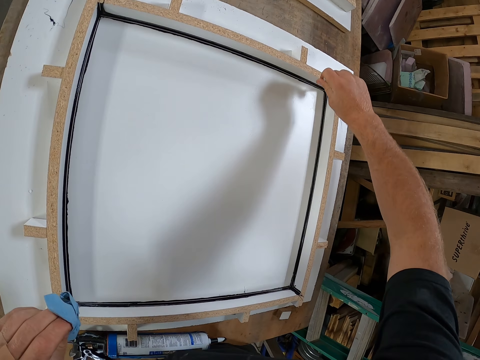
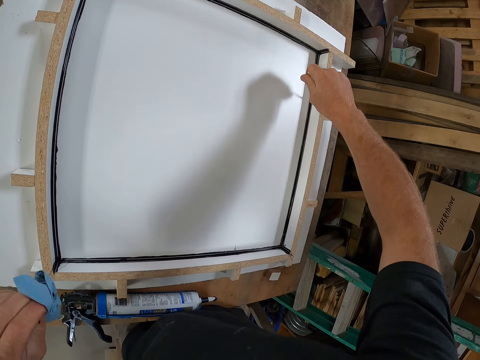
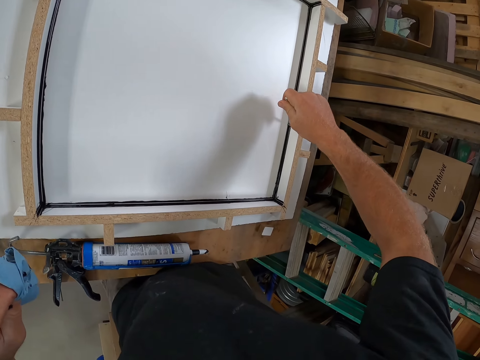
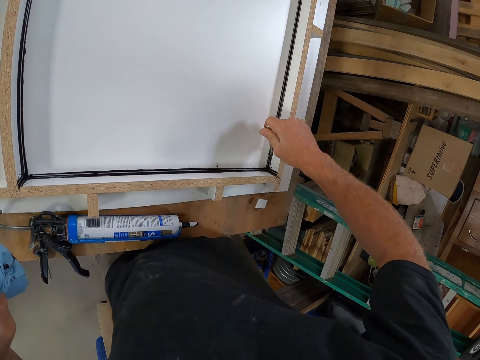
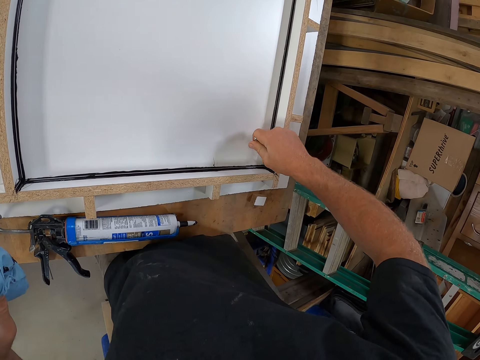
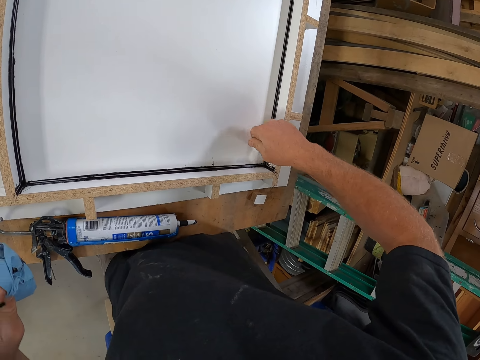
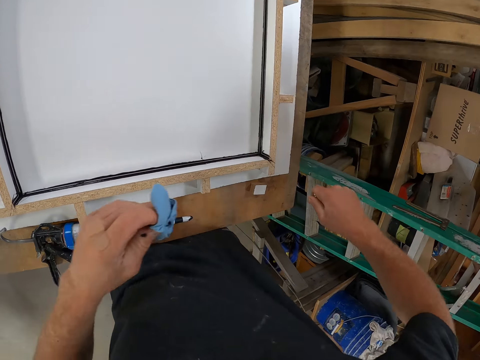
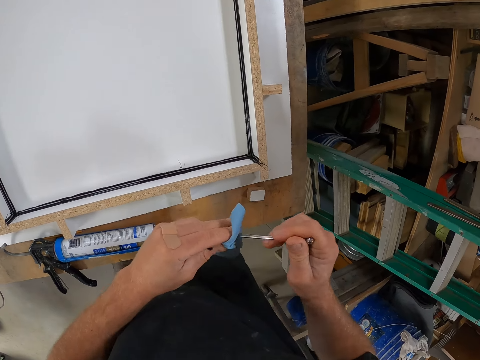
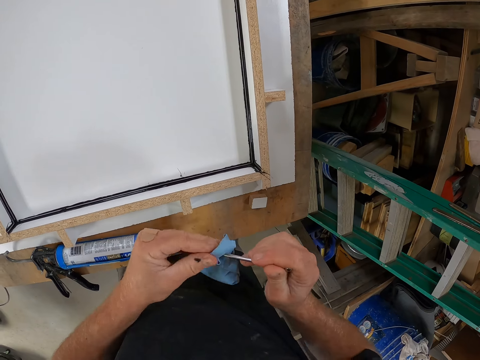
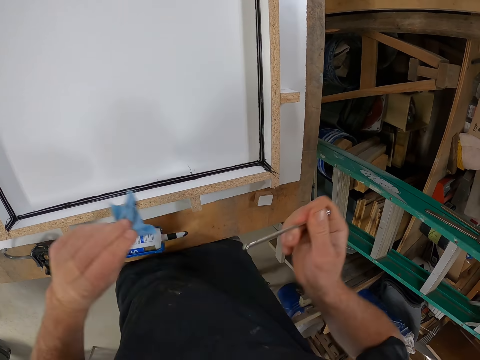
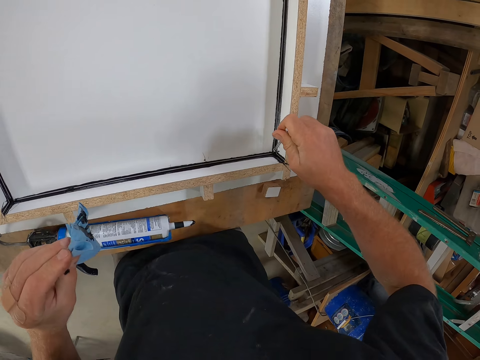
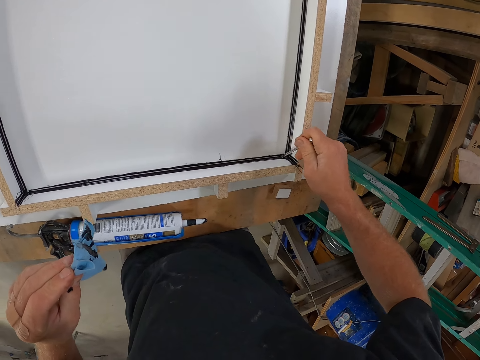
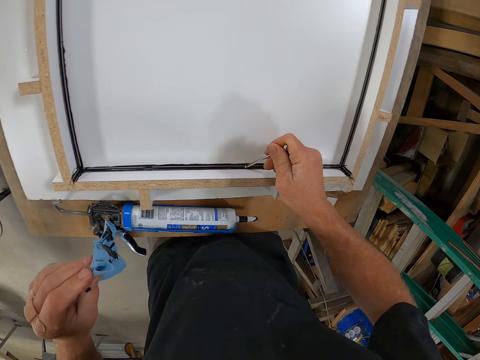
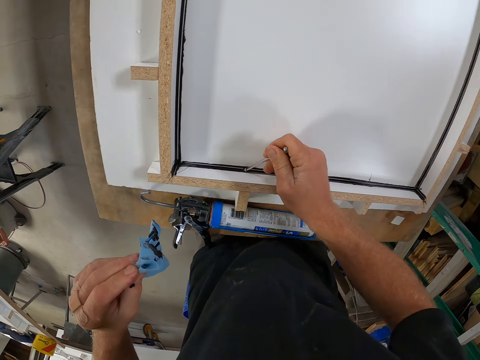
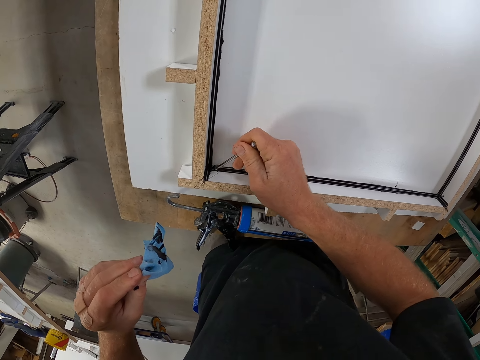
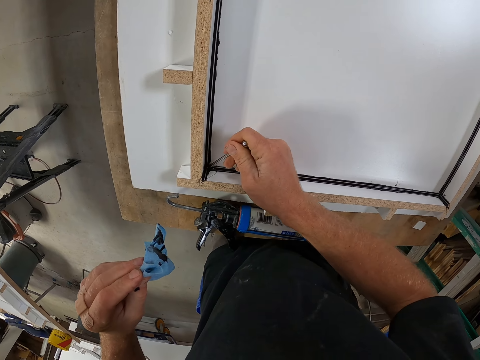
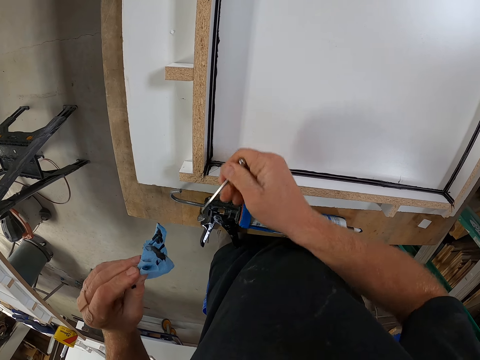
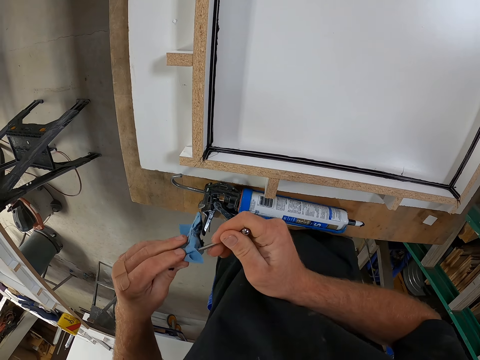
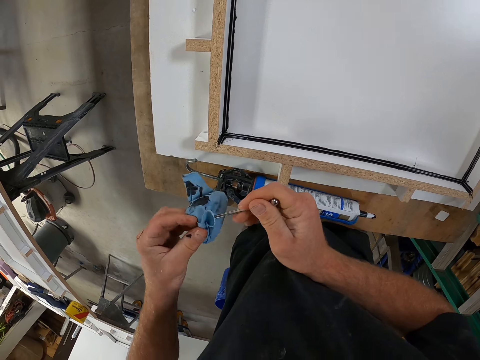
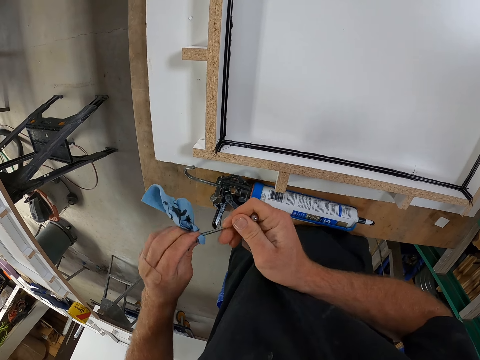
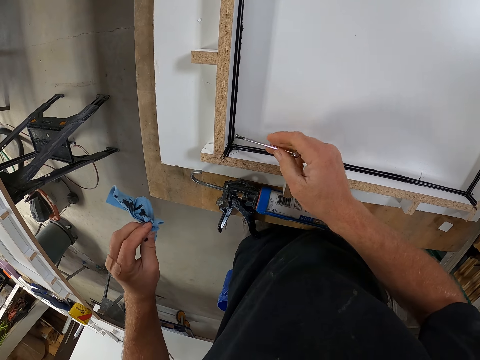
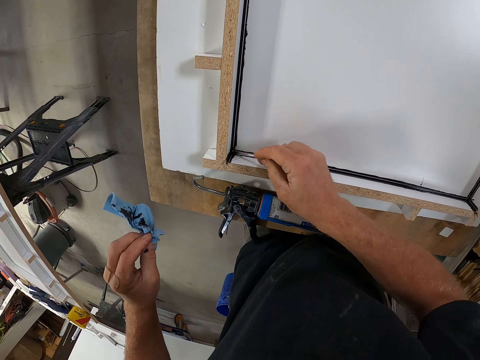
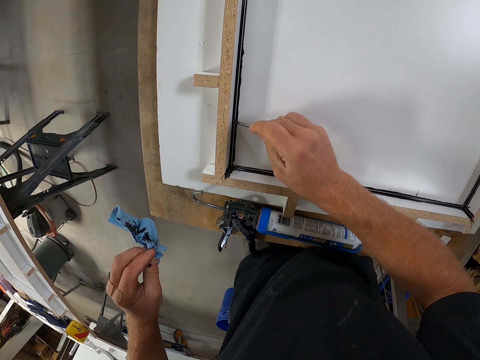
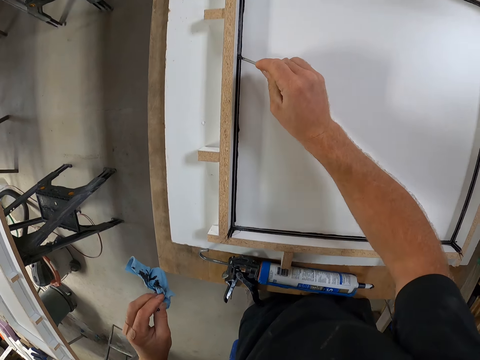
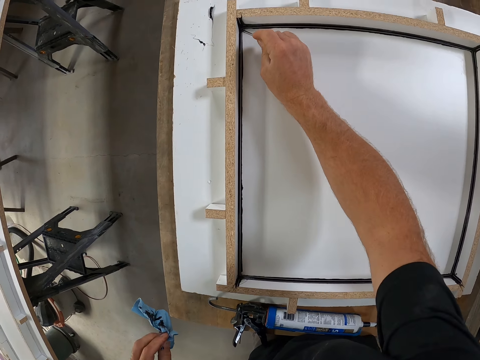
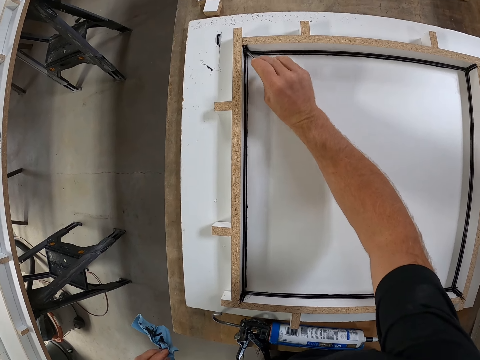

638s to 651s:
The camera wearer spreads the silicone on the woodwork with the tool. They clean the tip of the tool with the tissue. They spread the silicone on the woodwork with the tool. They clean the tip of the tool with the tissue. They spread the silicone on the woodwork with the tool.

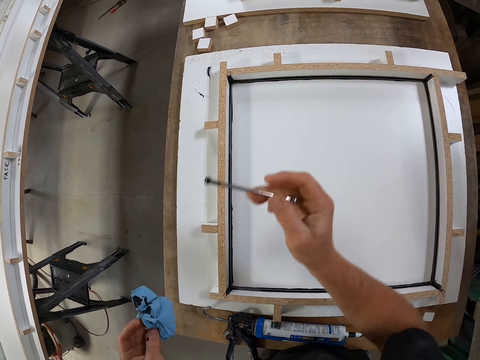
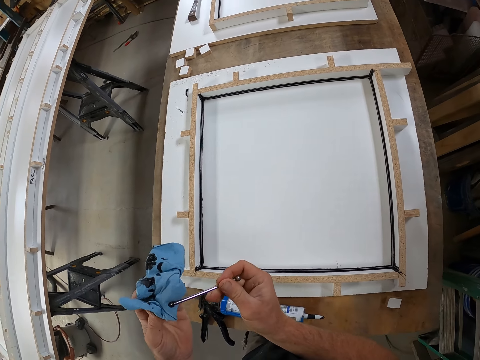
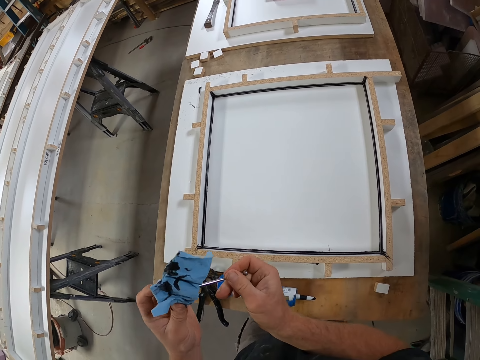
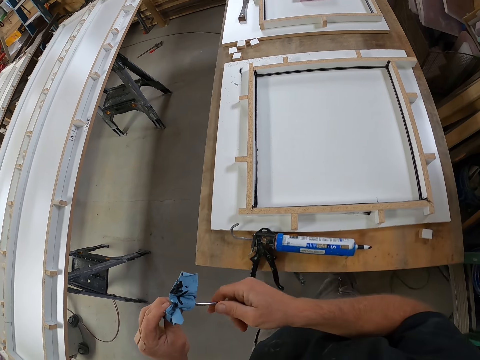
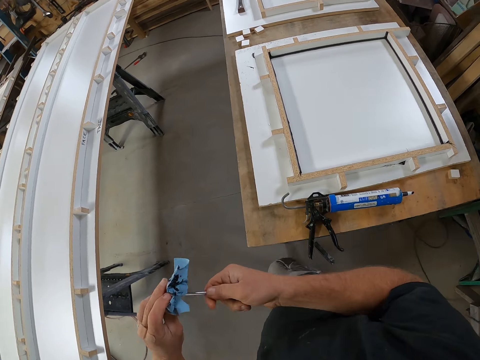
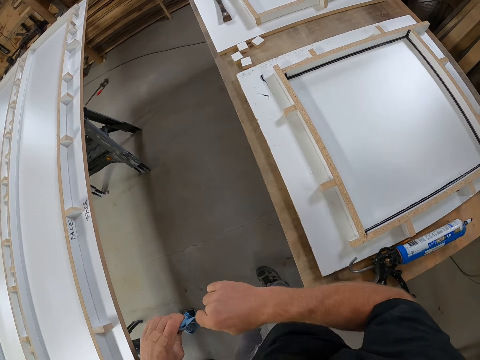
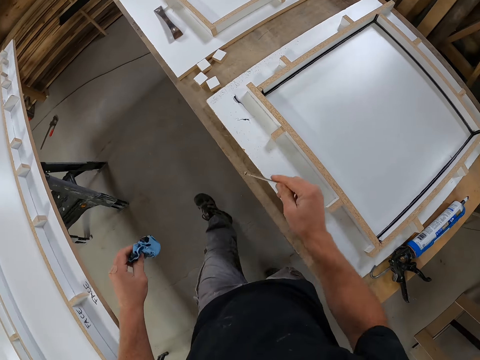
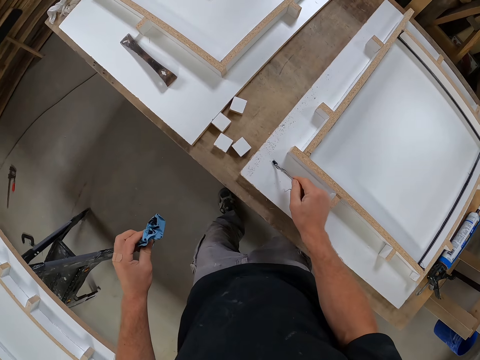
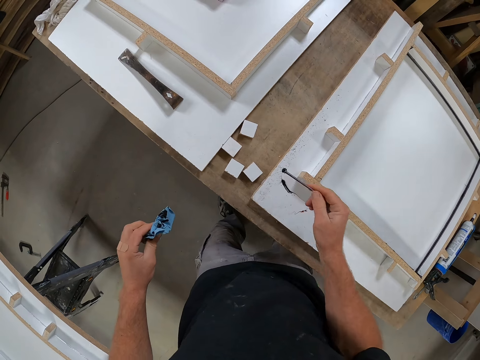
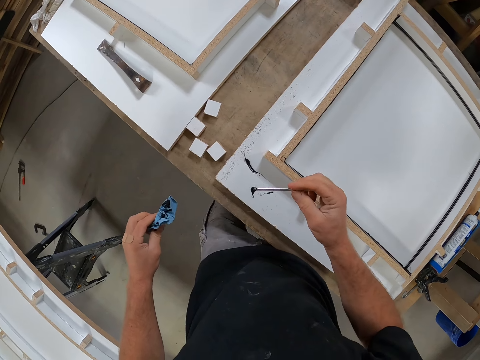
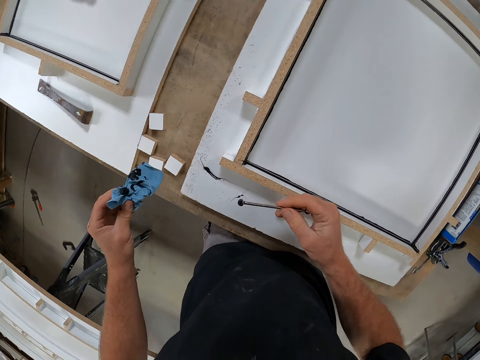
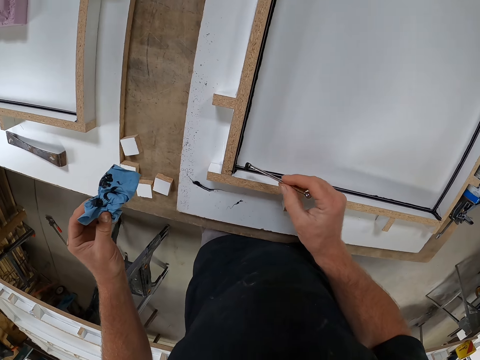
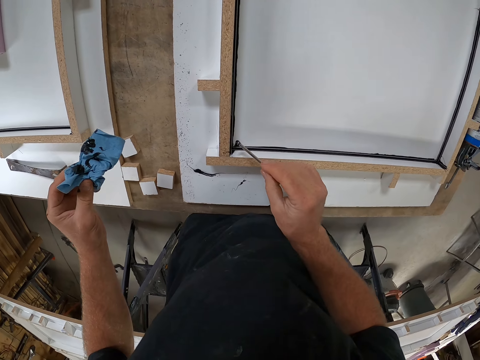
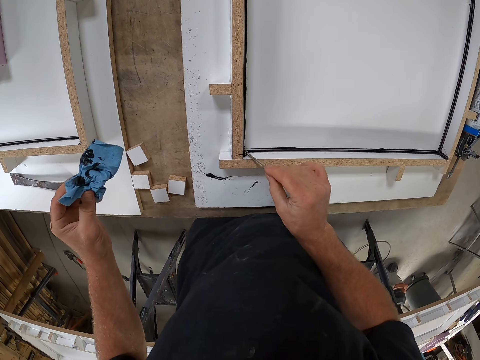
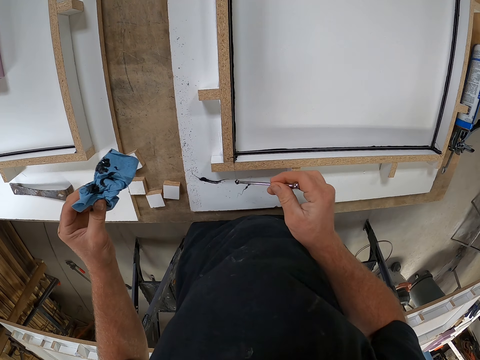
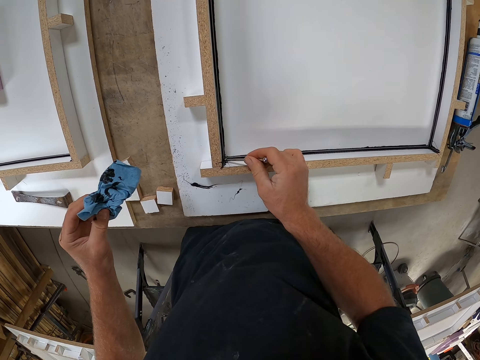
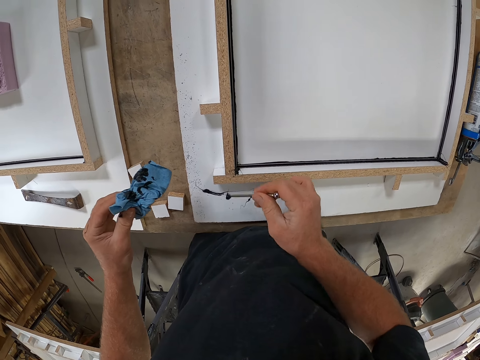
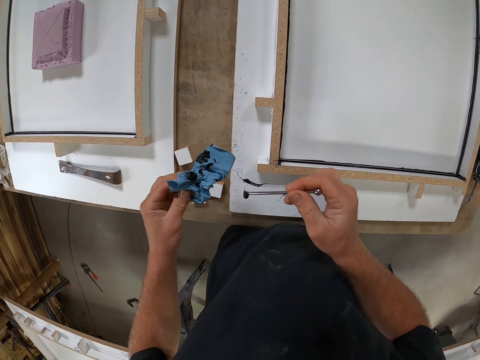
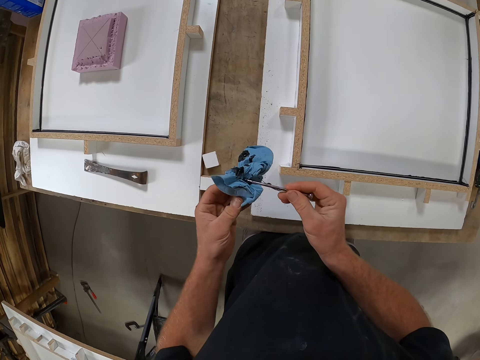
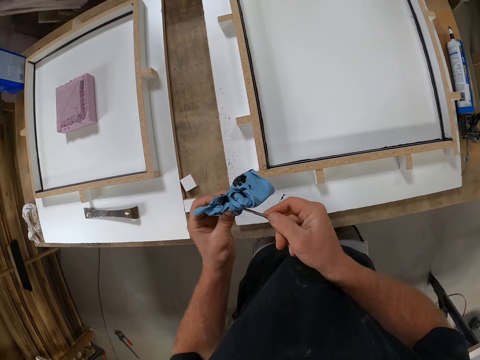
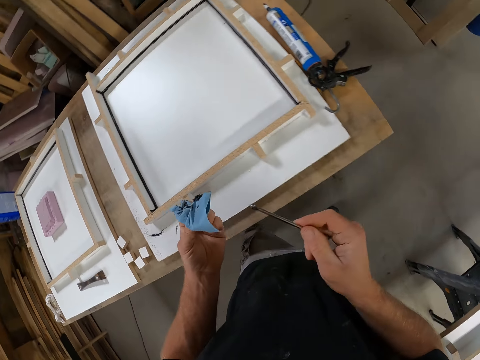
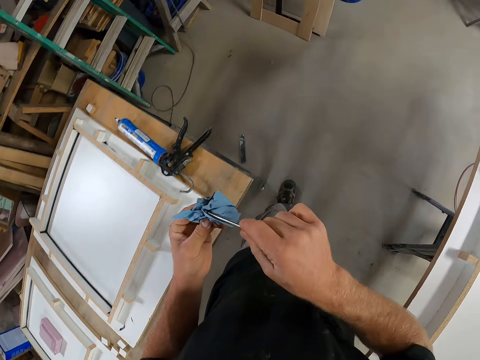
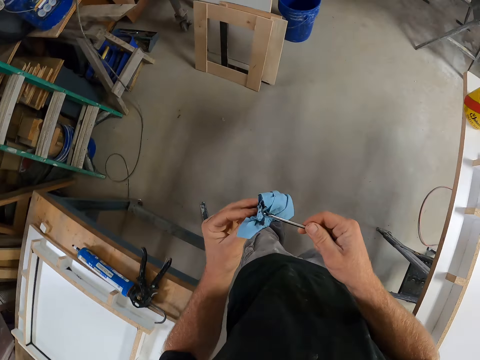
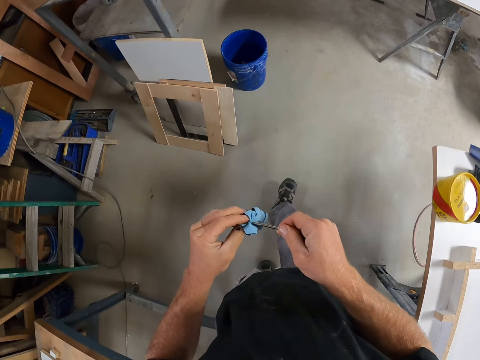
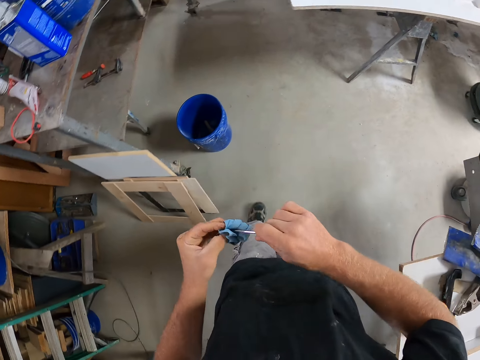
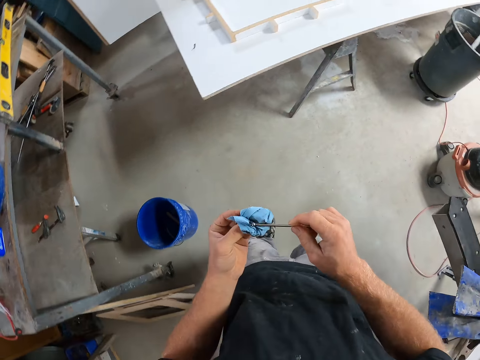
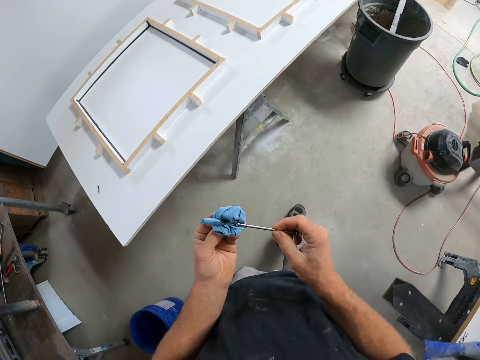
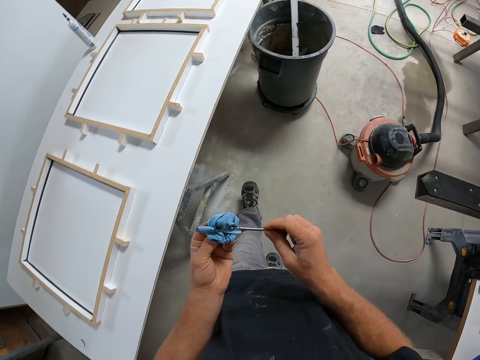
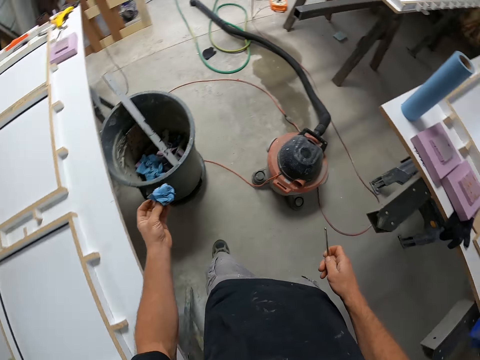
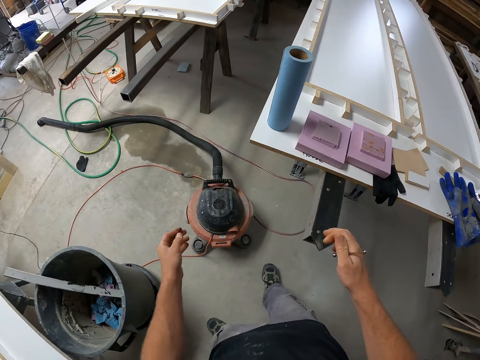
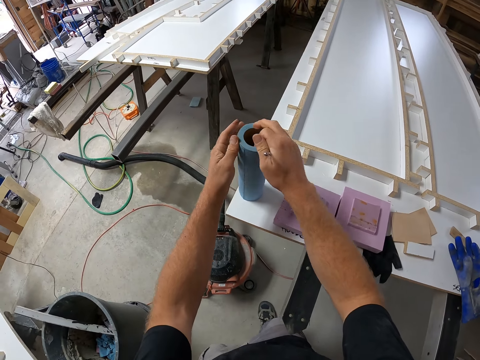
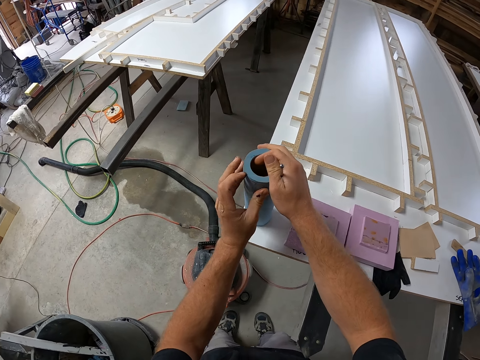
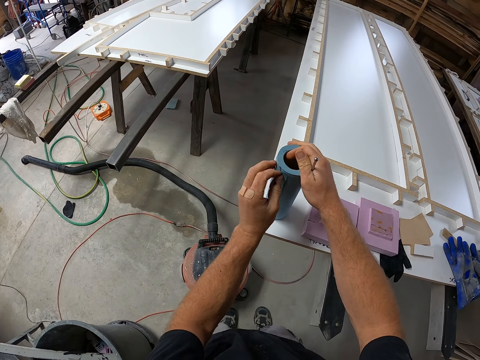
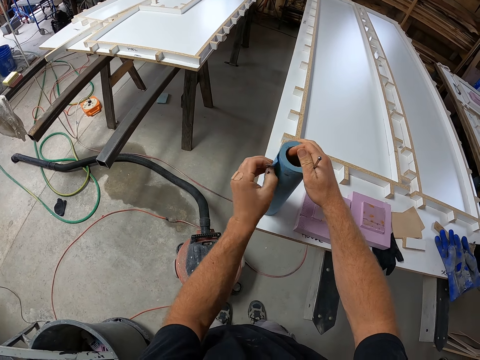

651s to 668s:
The camera wearer cleans the tip of the tool with the tissue or paper towel. He walks around the workshop. He wipes something with the paper towel. He picks up the adhesive glue on the piece of wood. He cleans the silicon on a side of the woodwork with the tool. He checks the glue on something. He puts the adhesive glue on the piece of wood. He spreads the silicon on the woodwork with the tool. He cleans the tip of the tool with the tissue. He walks around the workshop. He wipes something with the paper towel. He walks around the workshop. He wipes something with the paper towel. He walks around the workshop. He throws the paper towel in the dustbin. He holds a roll of tissue on a table with his hands. He rolls the paper towel.
